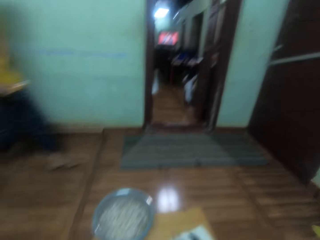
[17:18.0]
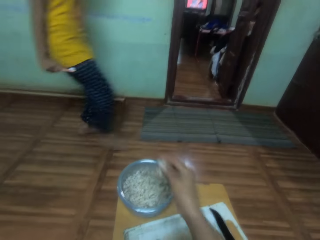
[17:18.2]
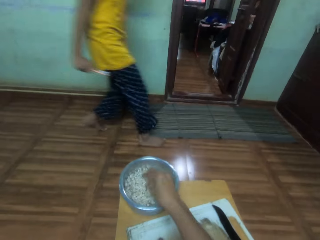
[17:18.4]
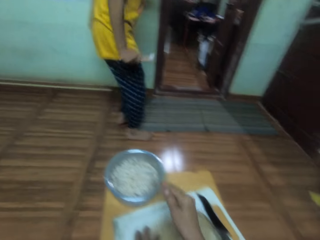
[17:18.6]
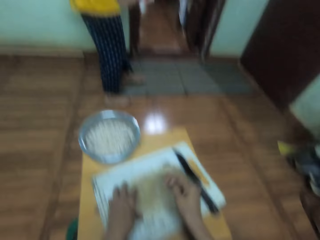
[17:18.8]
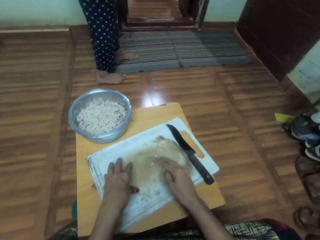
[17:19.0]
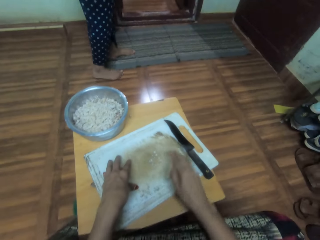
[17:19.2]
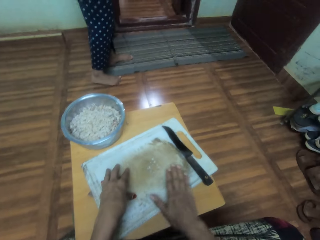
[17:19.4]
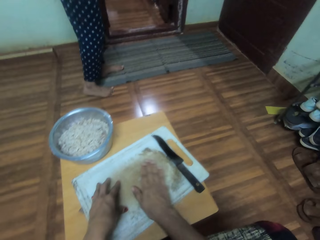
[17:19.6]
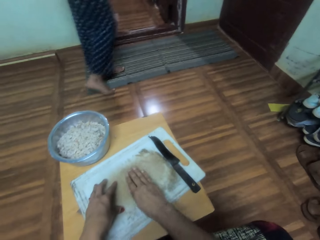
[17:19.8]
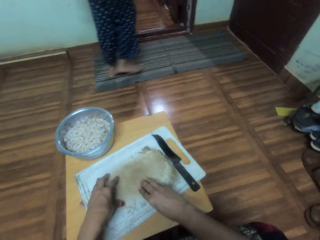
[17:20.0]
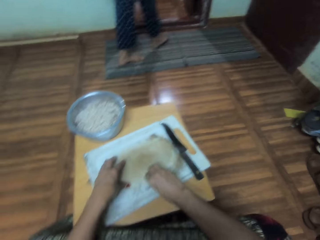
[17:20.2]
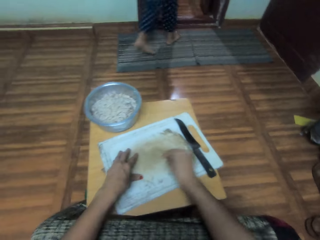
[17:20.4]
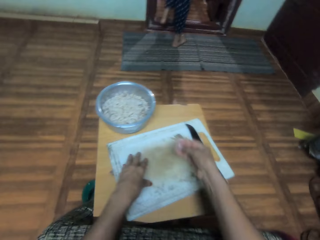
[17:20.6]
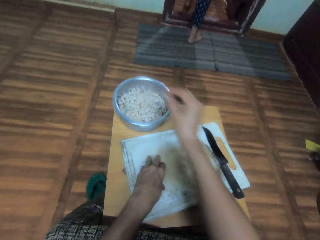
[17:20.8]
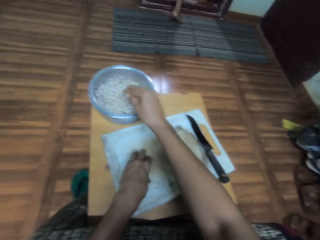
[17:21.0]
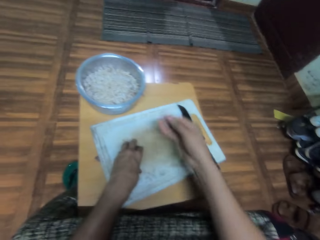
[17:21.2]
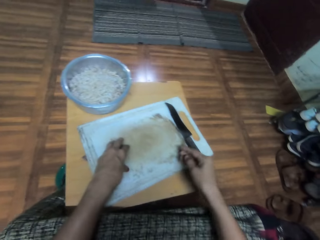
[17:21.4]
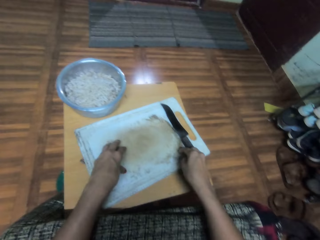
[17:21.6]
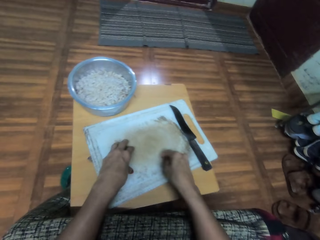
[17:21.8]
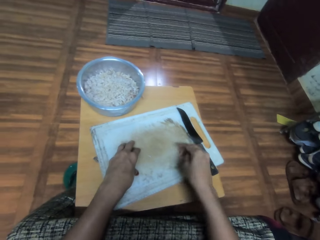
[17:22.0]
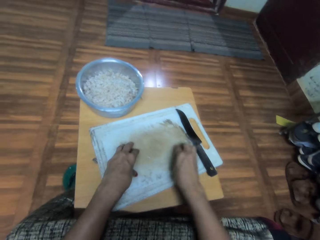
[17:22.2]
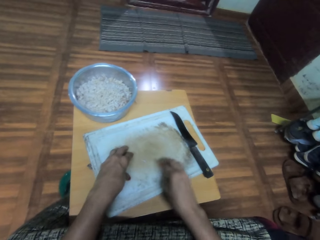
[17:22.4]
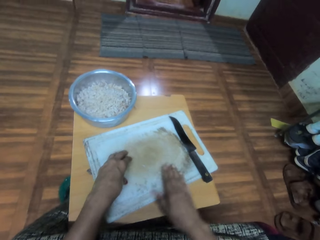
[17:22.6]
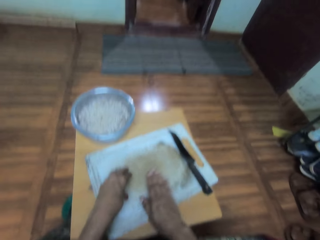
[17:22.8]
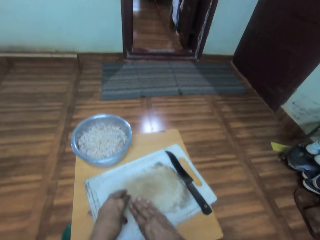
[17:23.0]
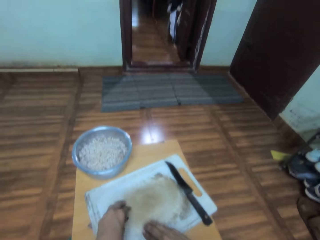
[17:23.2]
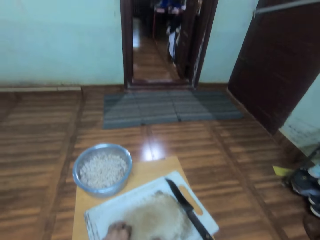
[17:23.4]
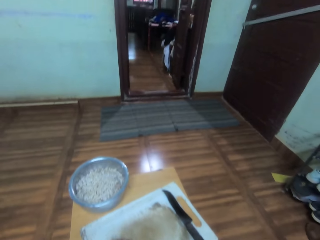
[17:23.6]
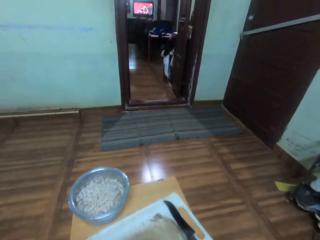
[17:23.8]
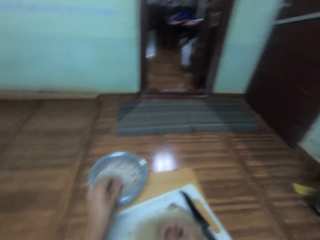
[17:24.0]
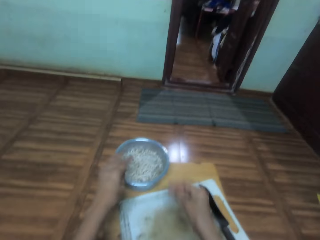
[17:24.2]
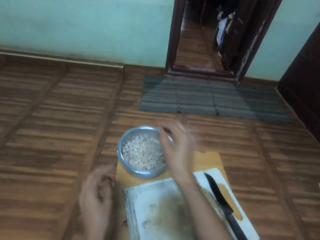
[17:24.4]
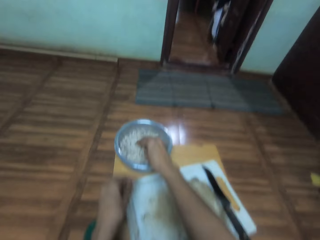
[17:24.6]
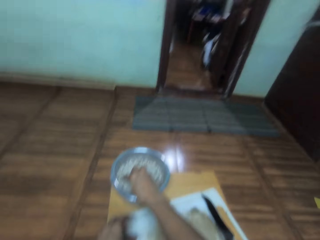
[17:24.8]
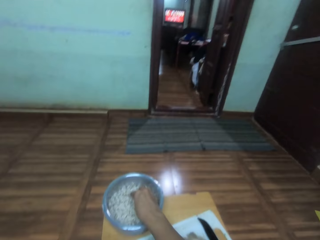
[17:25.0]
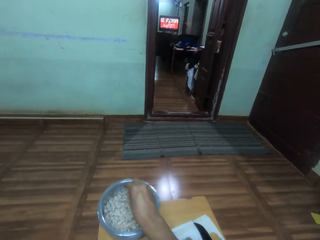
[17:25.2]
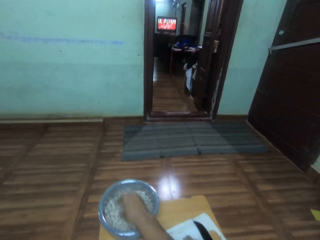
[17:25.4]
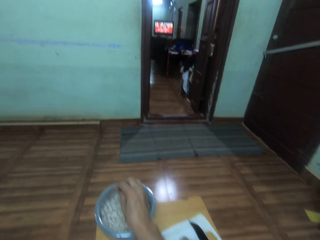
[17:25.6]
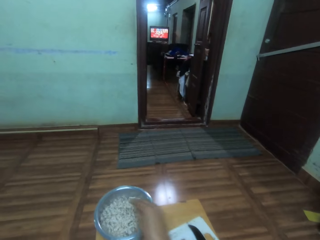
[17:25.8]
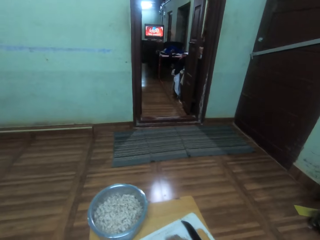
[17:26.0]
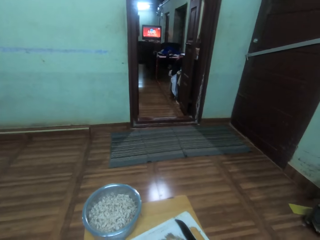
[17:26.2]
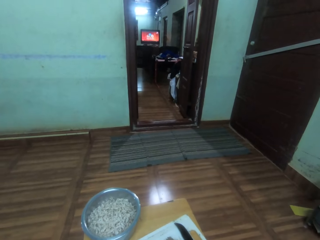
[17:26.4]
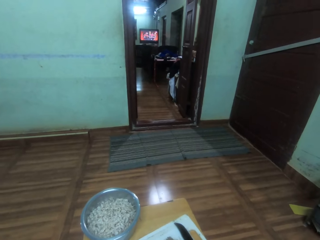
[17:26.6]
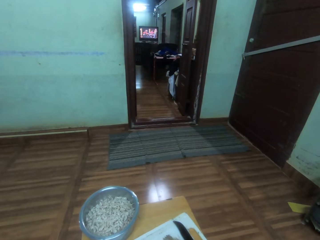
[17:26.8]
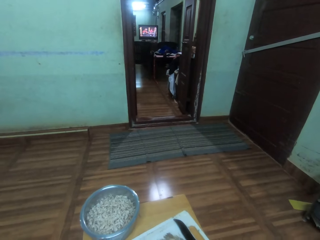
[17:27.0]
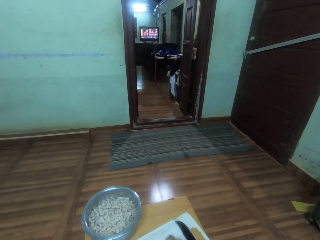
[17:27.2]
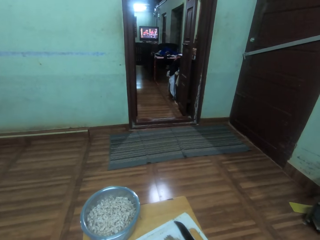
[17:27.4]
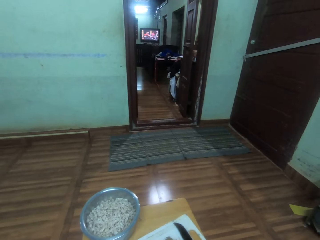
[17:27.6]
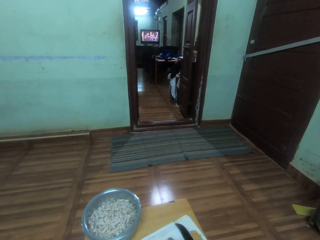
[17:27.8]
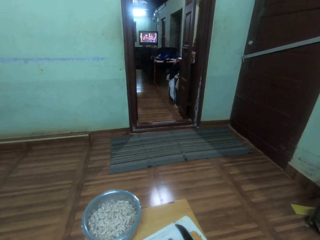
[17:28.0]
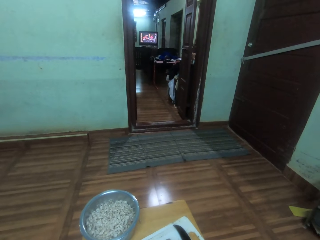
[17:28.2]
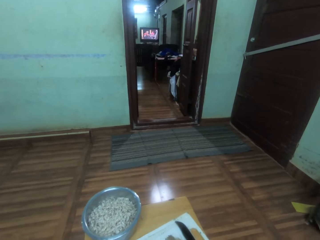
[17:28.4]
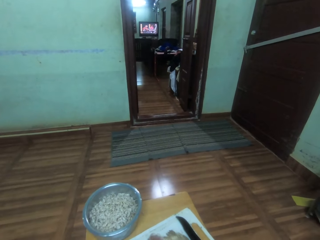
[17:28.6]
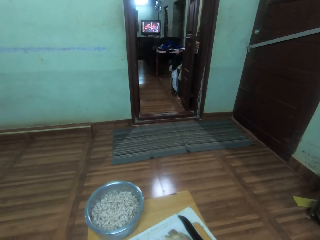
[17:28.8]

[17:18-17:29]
The camera wearer puts the vegetable into the cooking pot. They pick up vegetable pieces on the tray. They put the vegetable pieces into the cooking pot. They pick up vegetable pieces on the tray. They put the vegetable pieces into the cooking pot. They watch television. They shake the fingers. They watch television.

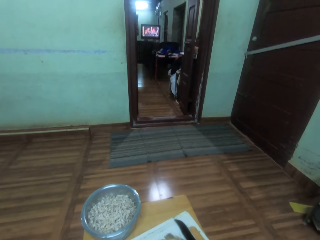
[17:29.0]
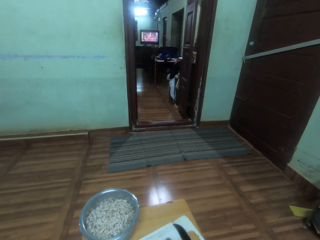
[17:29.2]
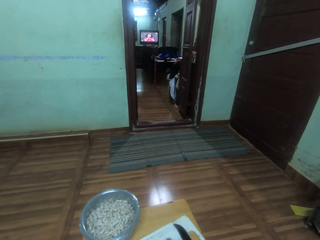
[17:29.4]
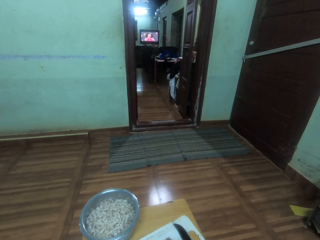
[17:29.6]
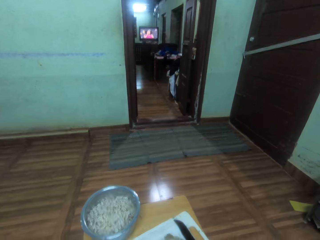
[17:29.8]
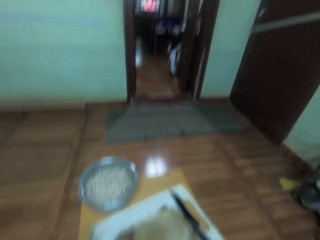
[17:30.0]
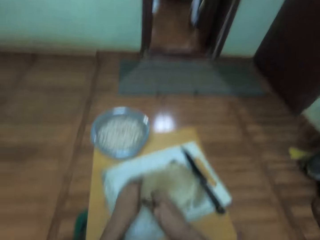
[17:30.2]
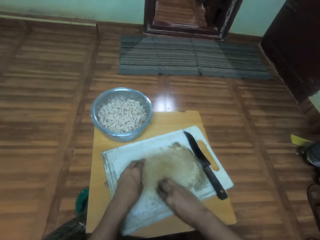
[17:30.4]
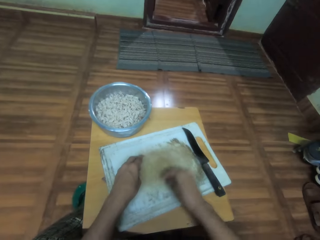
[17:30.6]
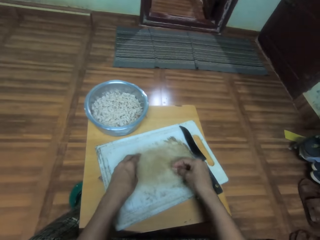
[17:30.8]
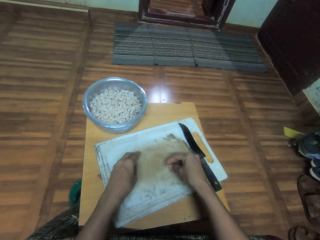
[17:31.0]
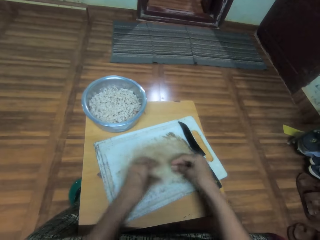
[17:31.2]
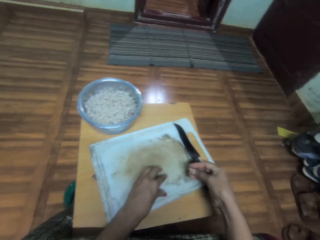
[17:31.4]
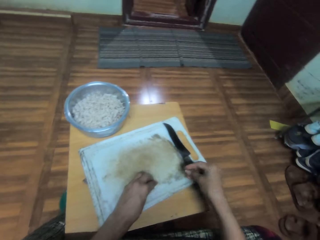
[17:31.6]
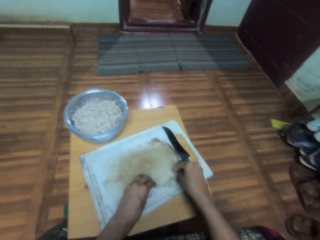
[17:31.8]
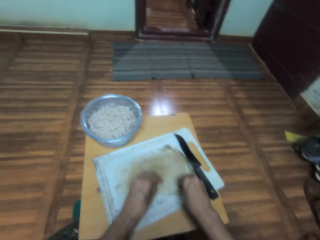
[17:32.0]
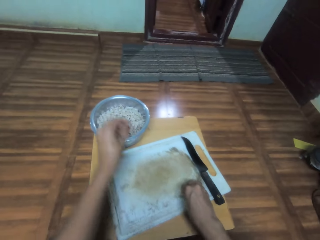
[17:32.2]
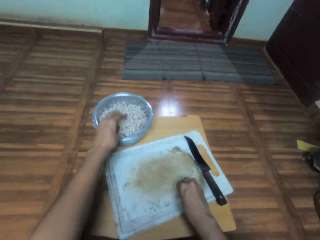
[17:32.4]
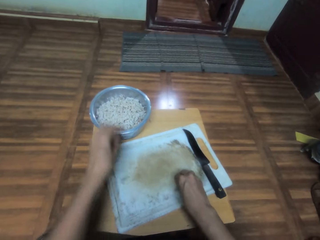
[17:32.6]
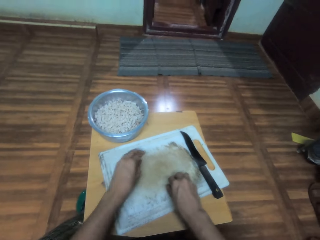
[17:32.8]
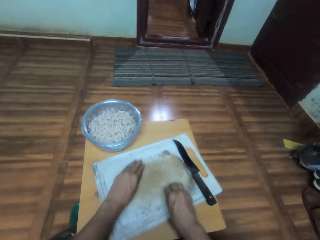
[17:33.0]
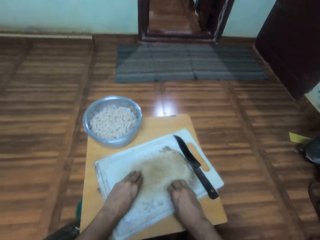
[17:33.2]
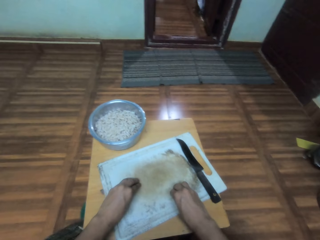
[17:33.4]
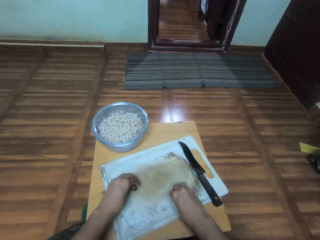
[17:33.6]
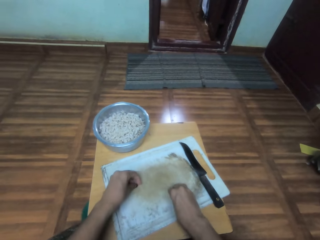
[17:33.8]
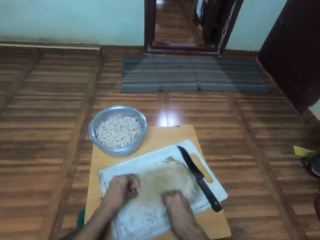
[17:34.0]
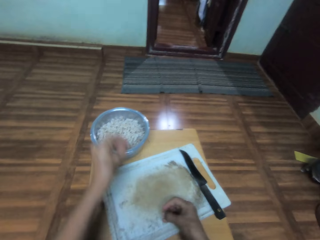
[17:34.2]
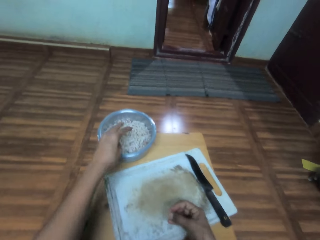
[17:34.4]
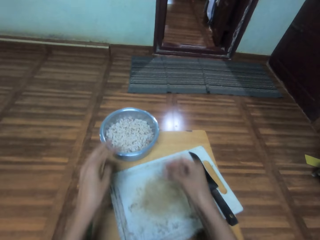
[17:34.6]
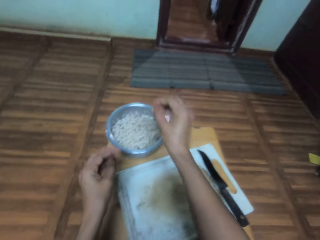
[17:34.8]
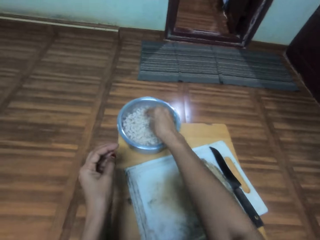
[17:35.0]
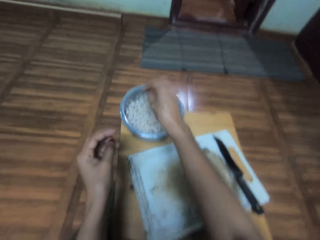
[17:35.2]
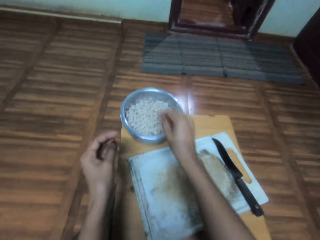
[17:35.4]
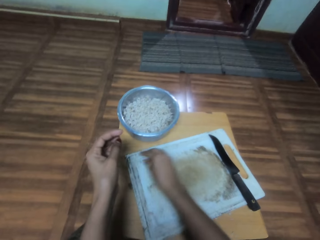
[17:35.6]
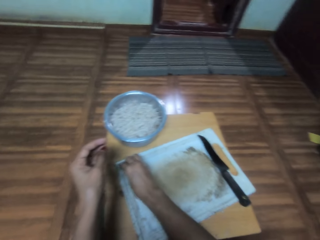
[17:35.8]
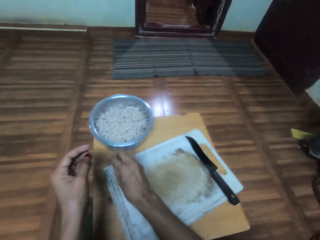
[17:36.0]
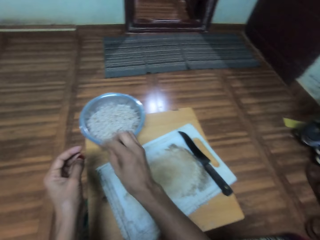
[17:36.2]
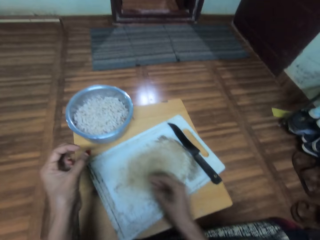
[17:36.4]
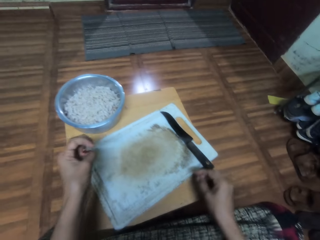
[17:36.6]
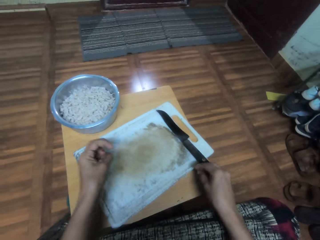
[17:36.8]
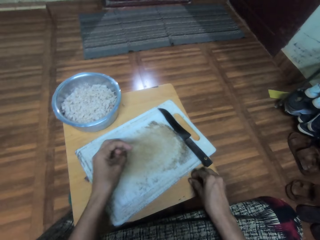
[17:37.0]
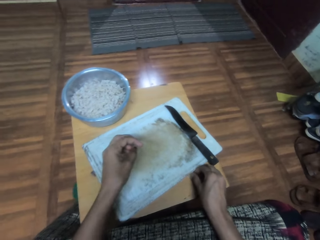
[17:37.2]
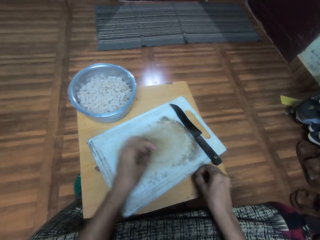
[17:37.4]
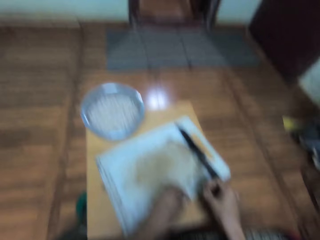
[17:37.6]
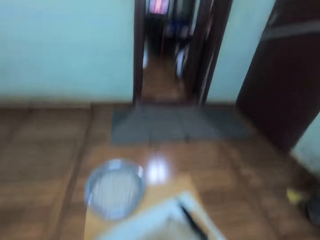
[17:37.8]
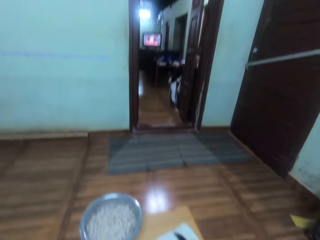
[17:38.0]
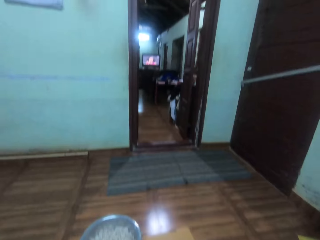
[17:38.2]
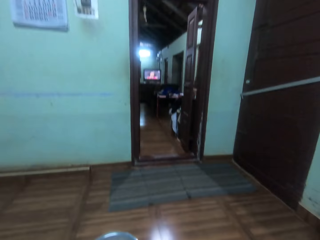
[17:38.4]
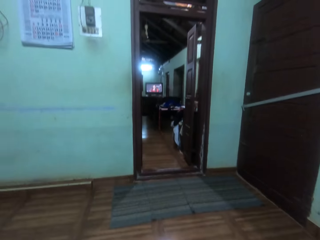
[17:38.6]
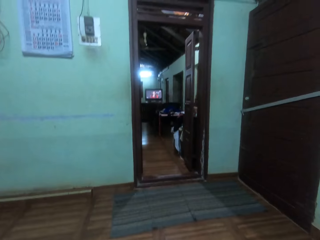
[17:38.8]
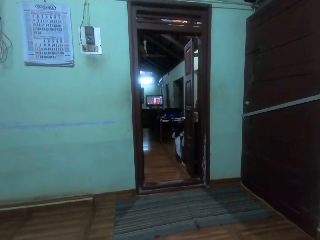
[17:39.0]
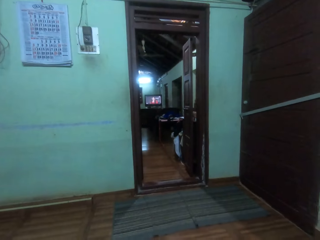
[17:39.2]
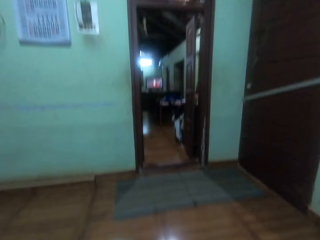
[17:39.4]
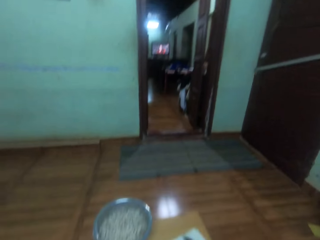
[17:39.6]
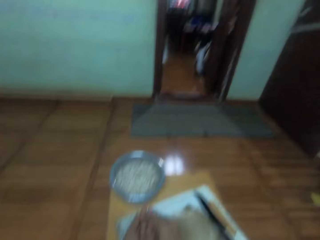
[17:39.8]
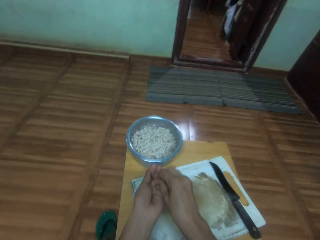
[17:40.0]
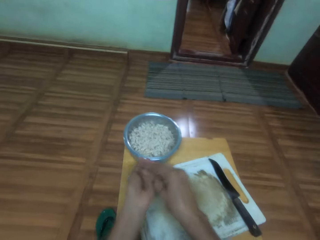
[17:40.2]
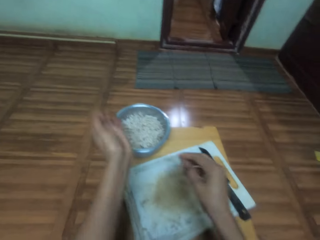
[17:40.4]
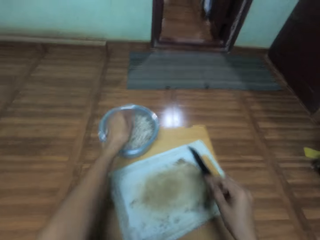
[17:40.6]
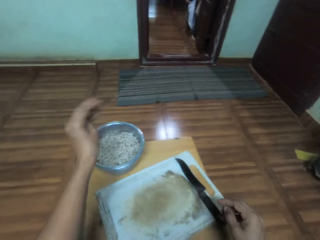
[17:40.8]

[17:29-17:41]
The camera wearer picks vegetable pieces on the tray. They put the vegetable pieces into the cooking pot. They pick vegetable pieces on the tray. They put the vegetable pieces into the cooking pot. They pick vegetable pieces on the tray. They watch television.
